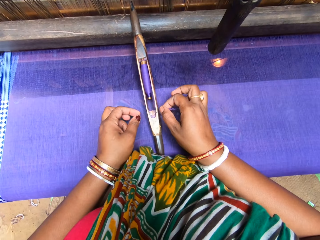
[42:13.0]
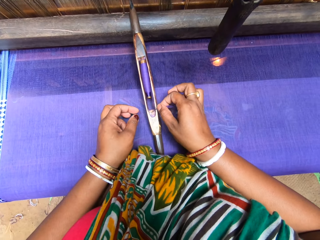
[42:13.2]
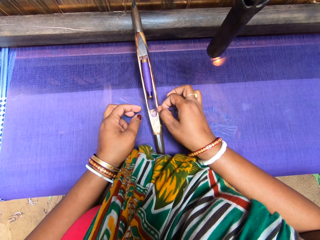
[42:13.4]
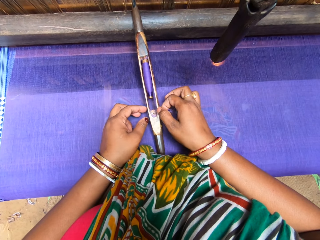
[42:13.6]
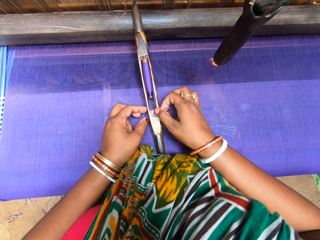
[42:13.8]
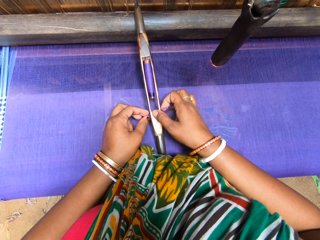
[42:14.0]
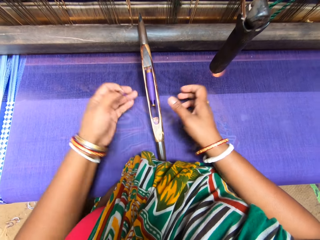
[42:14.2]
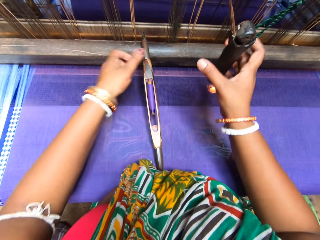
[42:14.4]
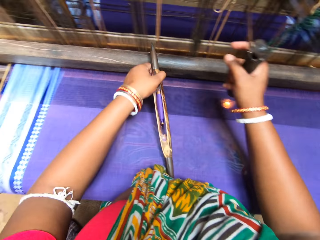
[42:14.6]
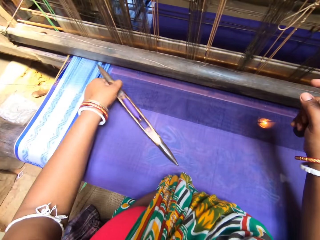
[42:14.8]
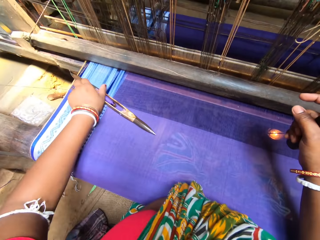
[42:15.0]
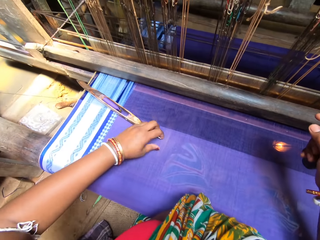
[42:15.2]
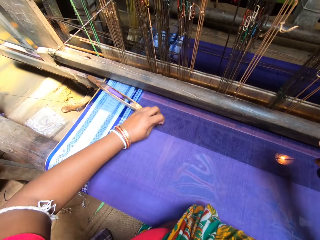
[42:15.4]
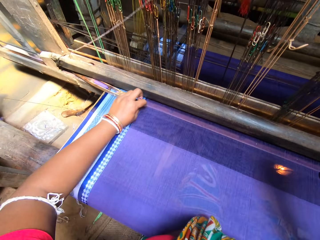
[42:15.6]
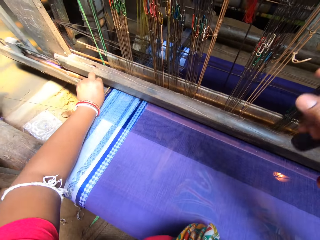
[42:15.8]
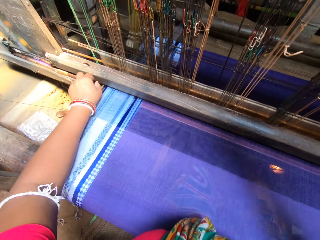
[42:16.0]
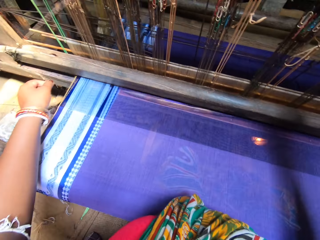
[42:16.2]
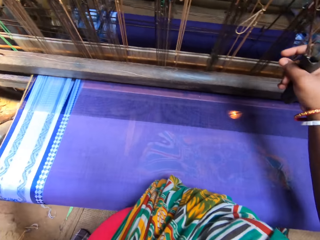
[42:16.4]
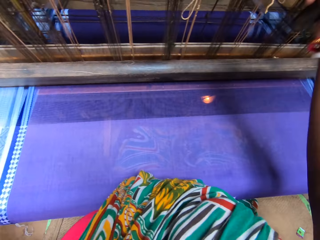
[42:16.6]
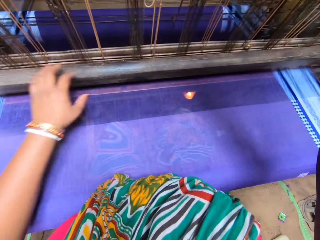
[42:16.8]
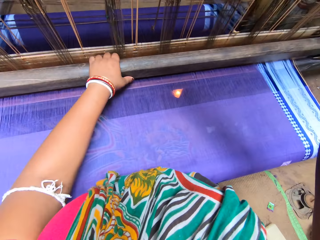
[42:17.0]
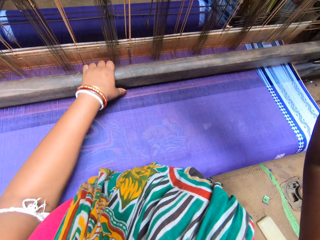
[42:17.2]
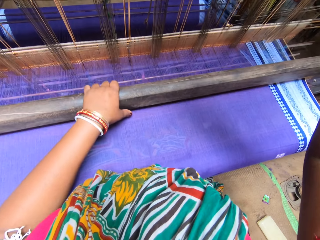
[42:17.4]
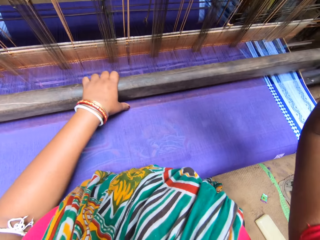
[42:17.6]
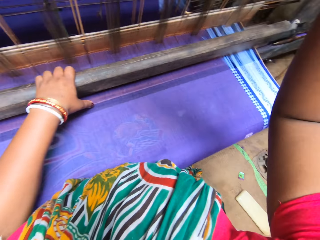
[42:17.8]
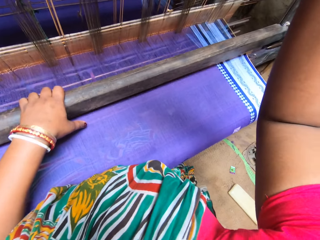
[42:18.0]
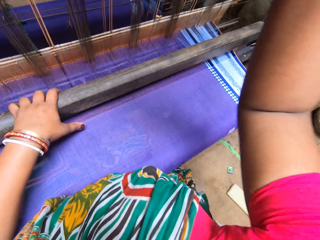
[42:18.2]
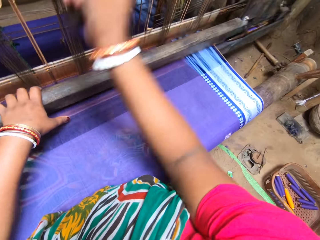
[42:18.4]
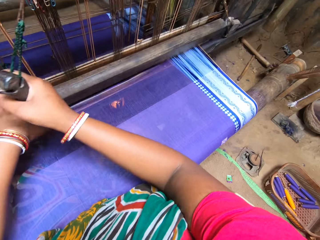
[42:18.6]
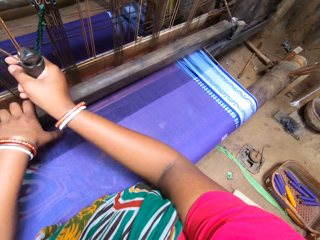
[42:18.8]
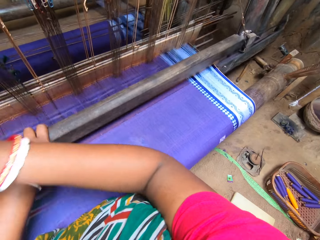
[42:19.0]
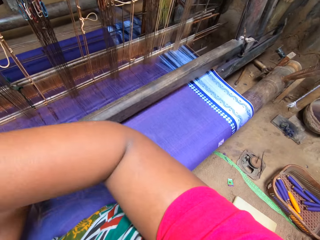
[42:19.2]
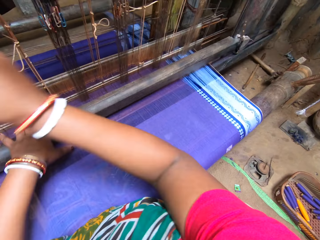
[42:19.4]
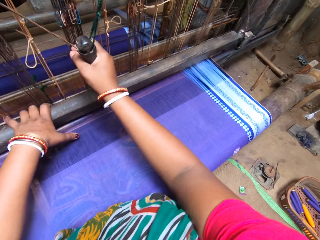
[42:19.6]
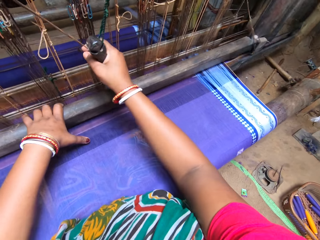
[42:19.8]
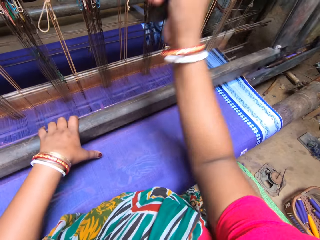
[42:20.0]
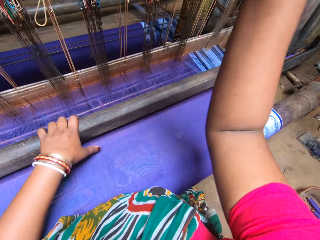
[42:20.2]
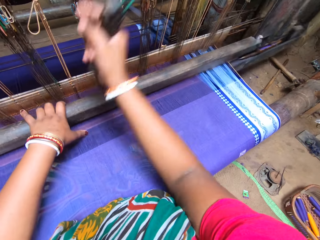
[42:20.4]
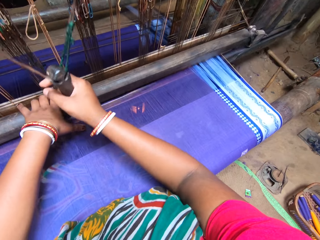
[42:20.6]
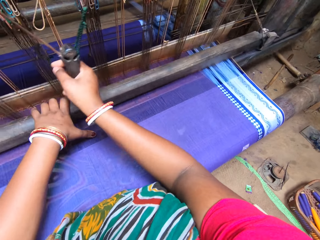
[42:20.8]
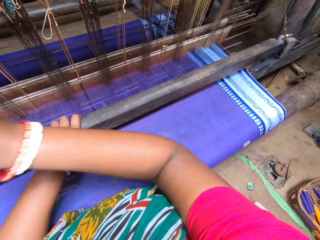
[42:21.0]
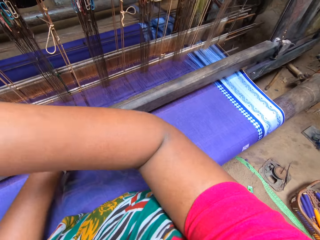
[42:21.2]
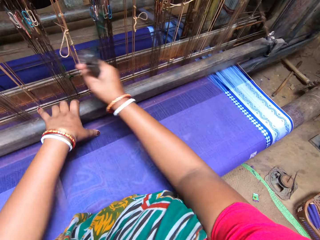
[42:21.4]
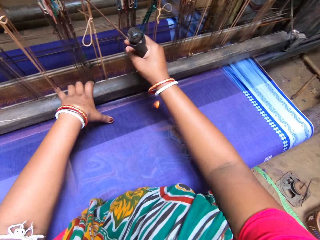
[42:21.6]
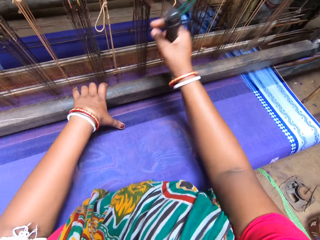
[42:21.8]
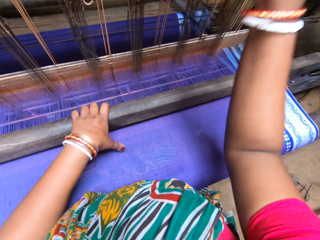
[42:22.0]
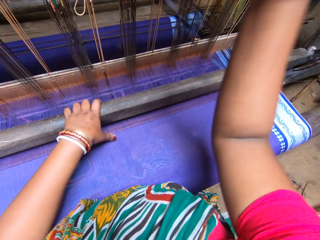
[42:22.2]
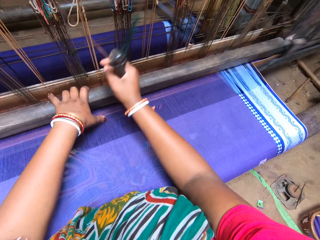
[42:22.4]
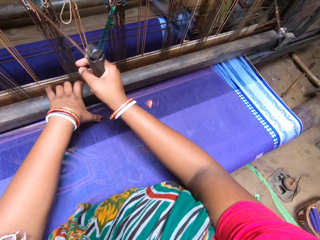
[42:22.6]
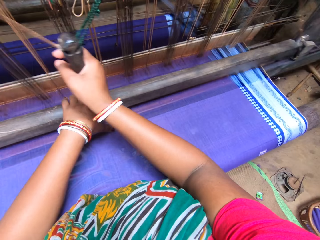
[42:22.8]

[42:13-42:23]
The camera wearer puts the thread in the thread holder. She moves the thread holder. She drops the shuttle with her left hand. She weaves the tapestry with the handloom.

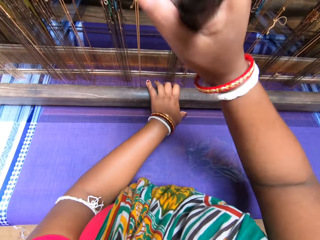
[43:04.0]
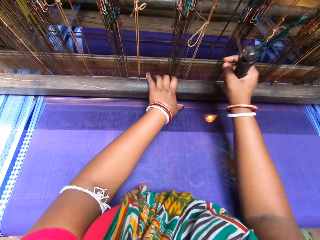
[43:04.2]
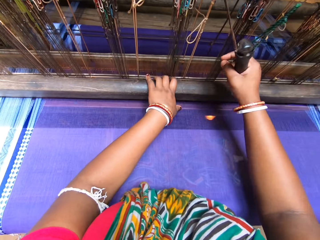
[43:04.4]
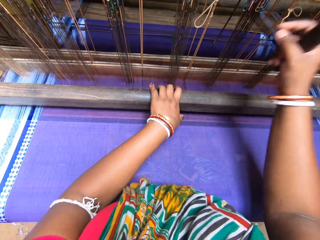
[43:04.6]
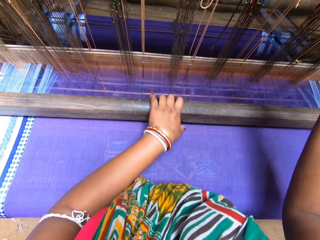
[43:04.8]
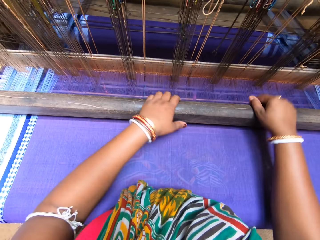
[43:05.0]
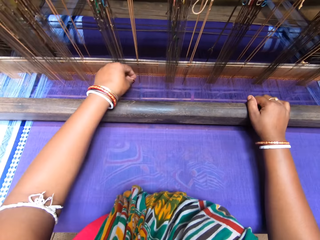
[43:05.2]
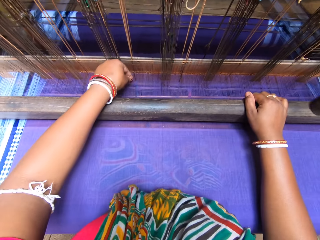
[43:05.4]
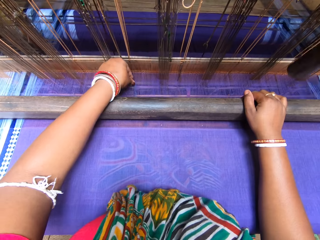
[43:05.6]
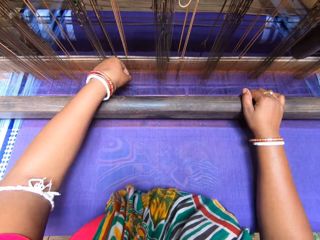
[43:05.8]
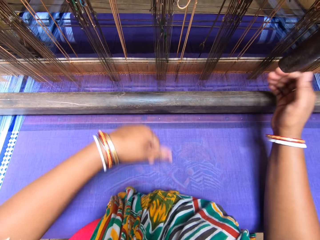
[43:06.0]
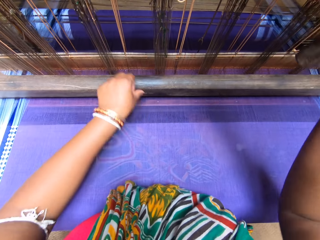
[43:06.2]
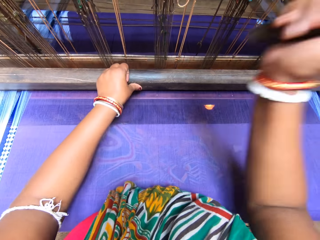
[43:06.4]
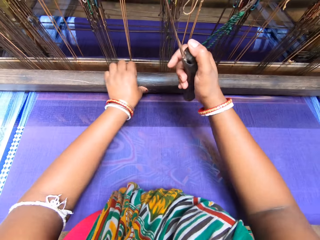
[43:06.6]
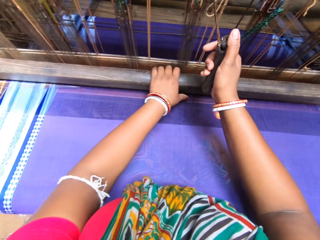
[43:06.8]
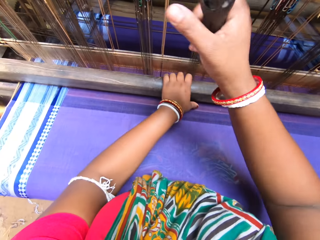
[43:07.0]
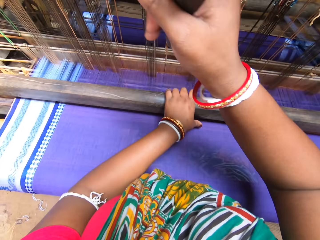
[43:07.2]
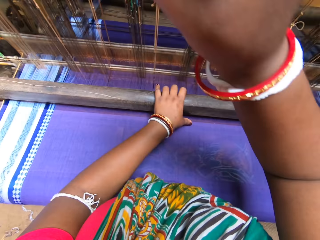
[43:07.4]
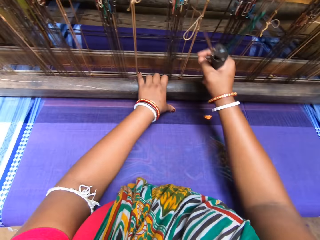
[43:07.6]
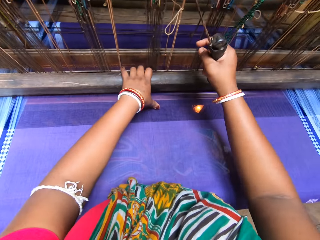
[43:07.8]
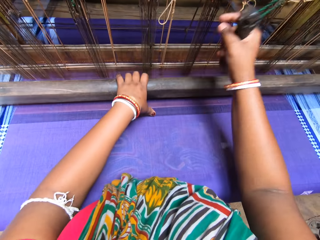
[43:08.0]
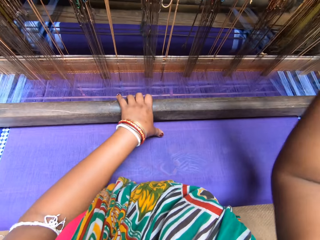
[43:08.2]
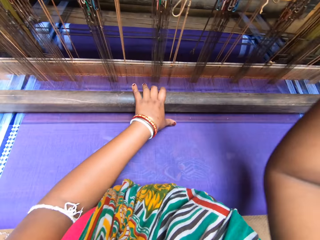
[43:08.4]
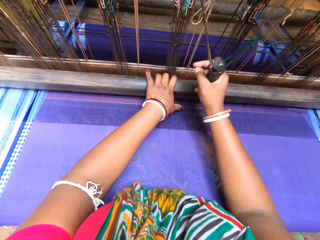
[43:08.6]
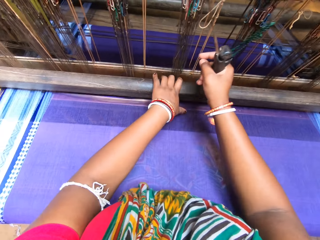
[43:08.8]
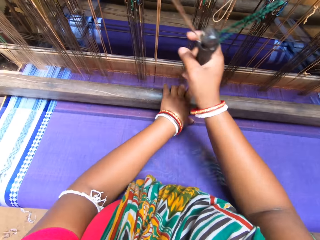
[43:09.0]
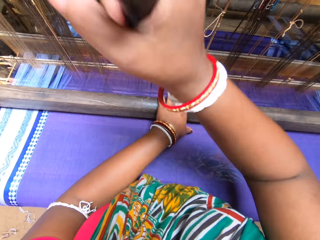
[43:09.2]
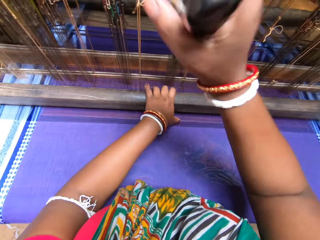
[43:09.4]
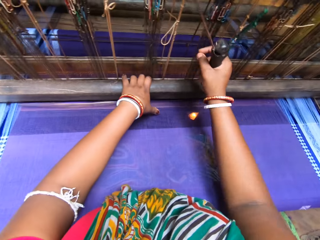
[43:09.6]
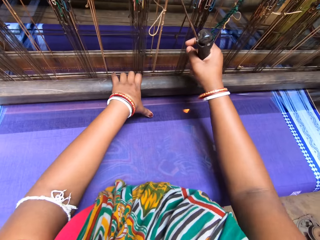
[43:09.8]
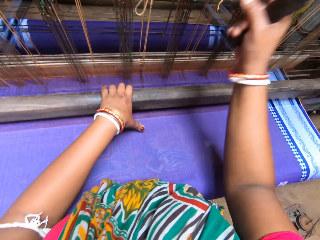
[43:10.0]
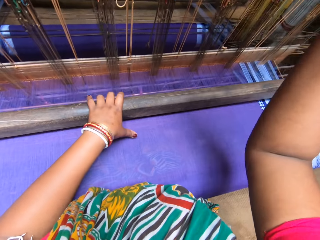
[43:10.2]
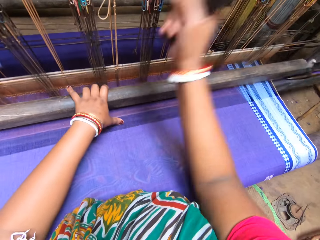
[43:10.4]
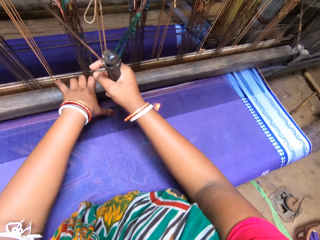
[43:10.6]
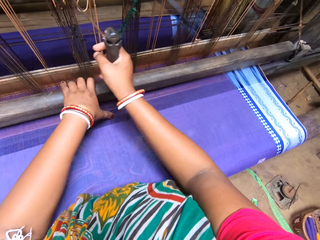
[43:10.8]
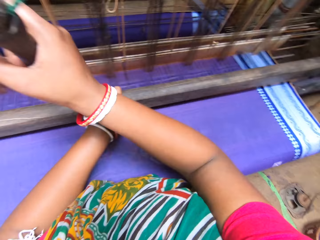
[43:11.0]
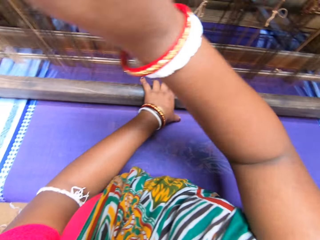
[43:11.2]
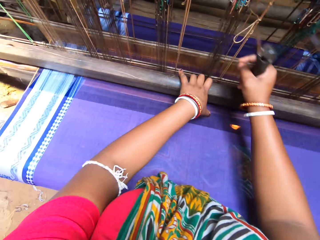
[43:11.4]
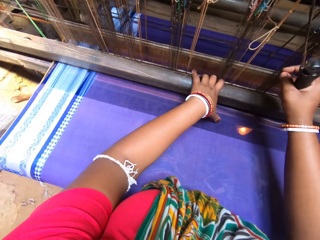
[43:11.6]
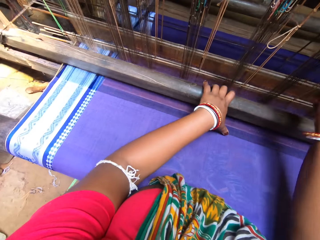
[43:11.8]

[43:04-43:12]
The camera wearer removes dirt from the kanga. They knit the kanga with a knitting machine.

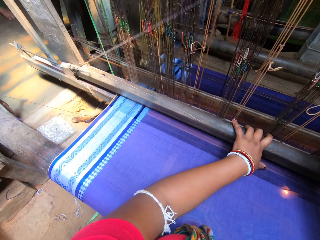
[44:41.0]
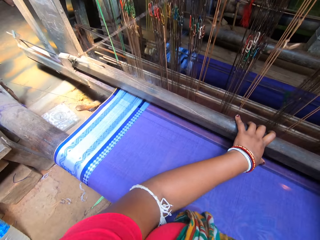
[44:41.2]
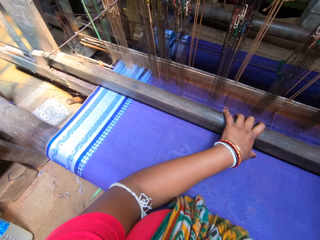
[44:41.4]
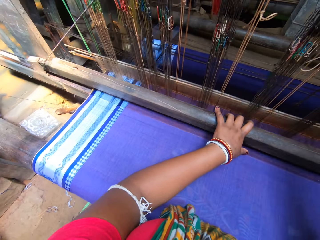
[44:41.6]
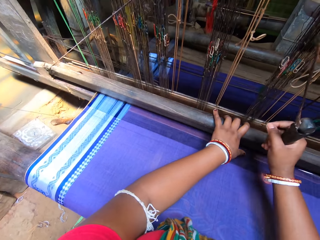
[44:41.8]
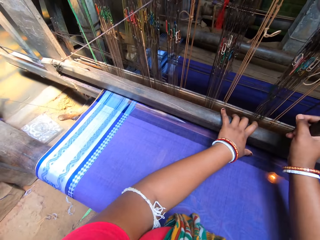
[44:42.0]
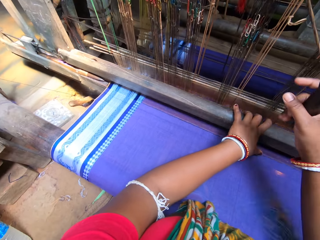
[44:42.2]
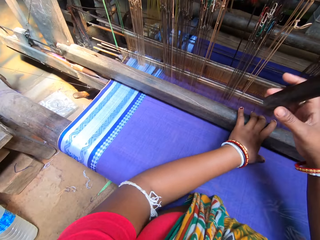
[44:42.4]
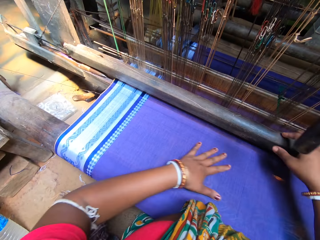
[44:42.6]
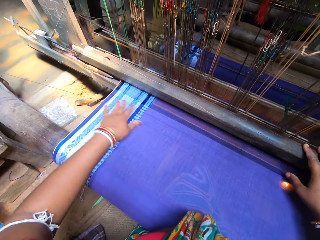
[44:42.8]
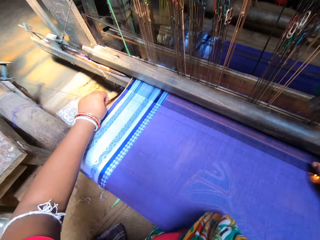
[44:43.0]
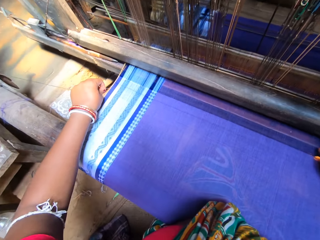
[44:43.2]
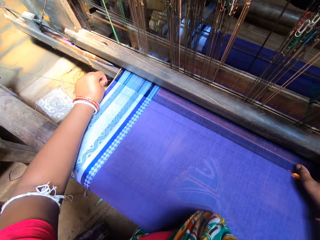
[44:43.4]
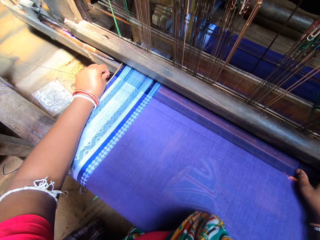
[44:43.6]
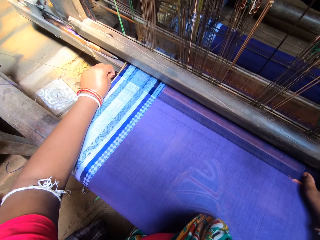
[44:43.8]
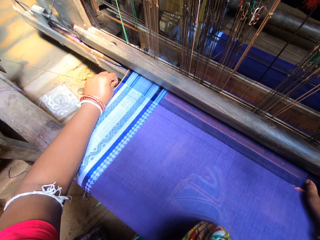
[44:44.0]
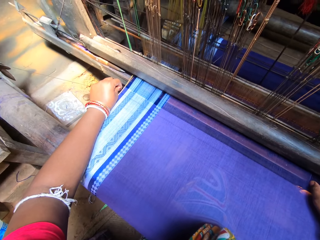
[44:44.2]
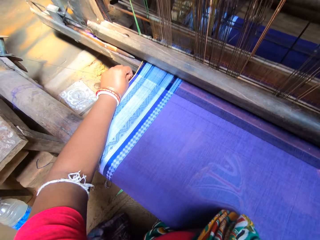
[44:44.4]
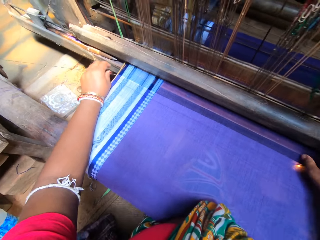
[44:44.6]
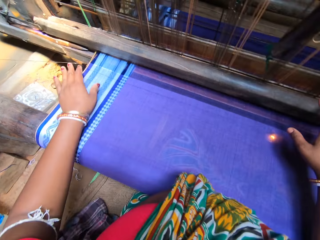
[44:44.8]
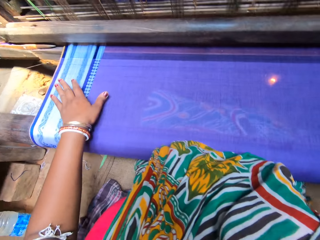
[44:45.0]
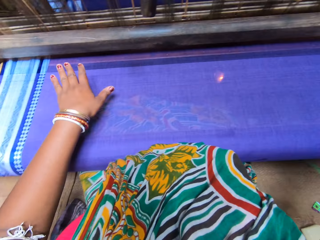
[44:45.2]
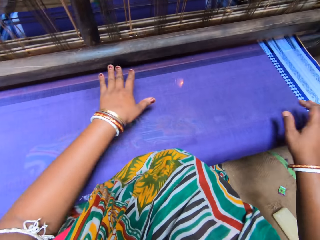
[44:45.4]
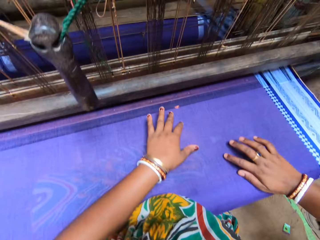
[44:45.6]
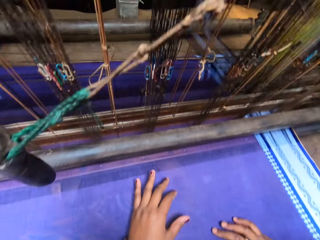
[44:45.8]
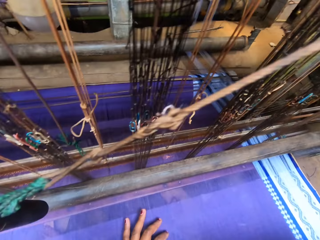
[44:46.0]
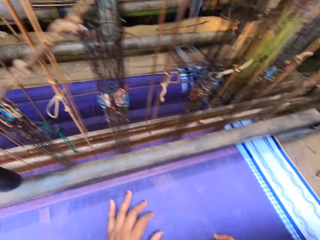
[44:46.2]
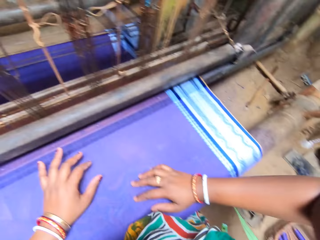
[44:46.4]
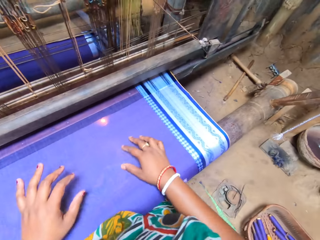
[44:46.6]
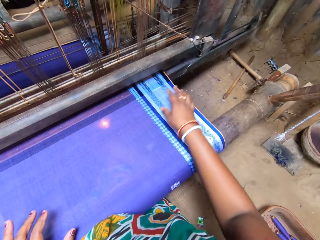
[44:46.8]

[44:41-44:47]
The camera wearer adjusts a yarn with her left hand. She adjusts the fabric. She picks the yarn, inserts the yarn and puts hands on the fabric.
